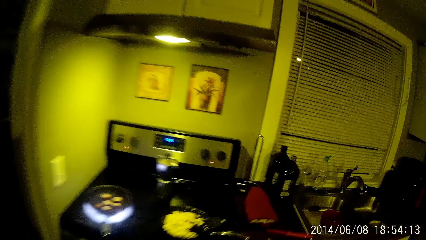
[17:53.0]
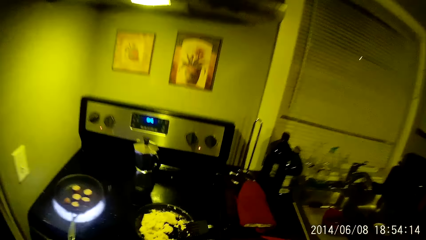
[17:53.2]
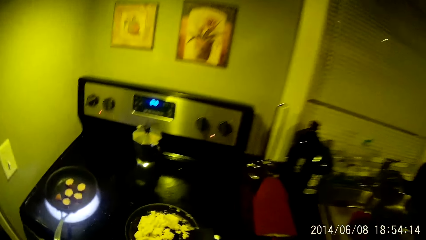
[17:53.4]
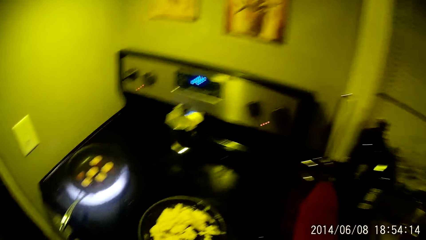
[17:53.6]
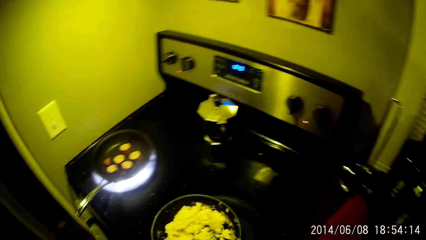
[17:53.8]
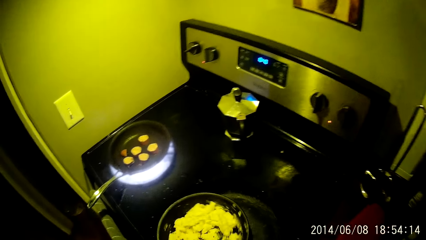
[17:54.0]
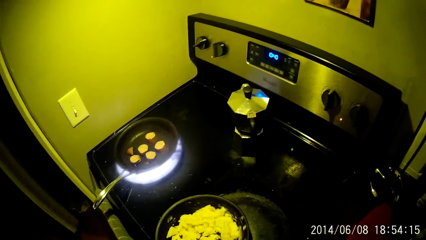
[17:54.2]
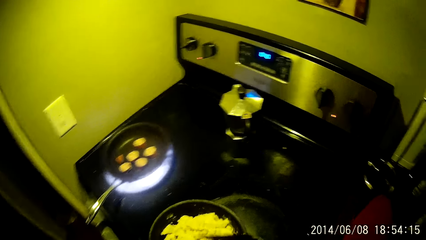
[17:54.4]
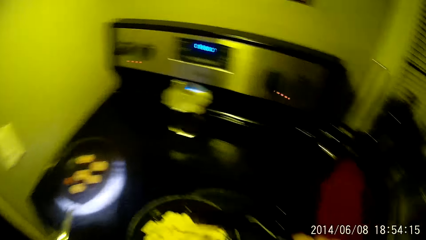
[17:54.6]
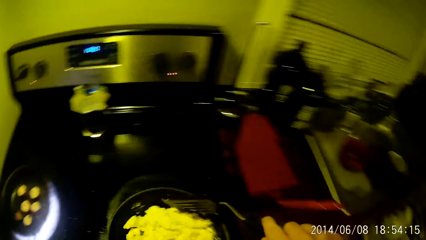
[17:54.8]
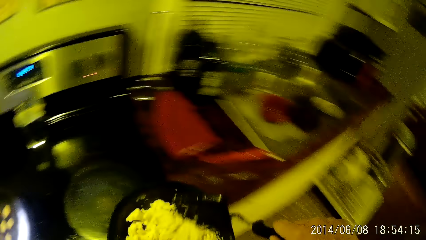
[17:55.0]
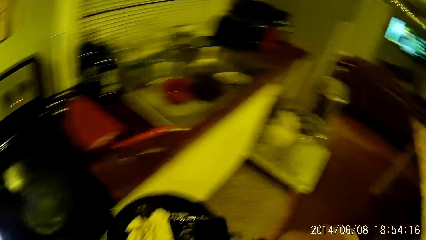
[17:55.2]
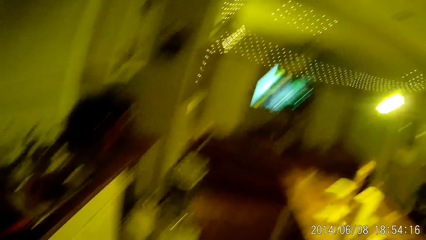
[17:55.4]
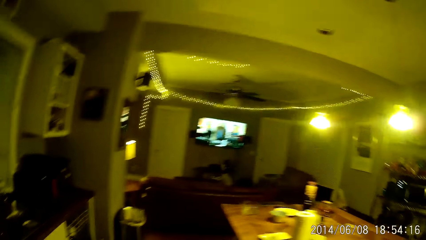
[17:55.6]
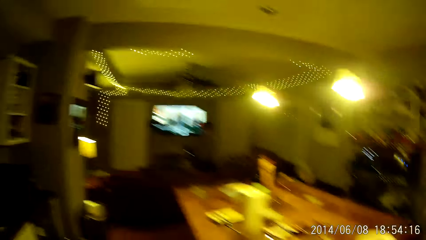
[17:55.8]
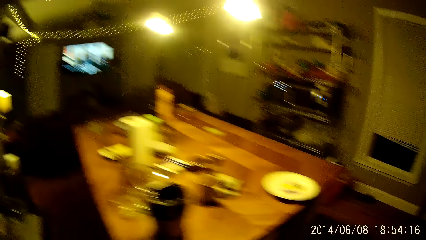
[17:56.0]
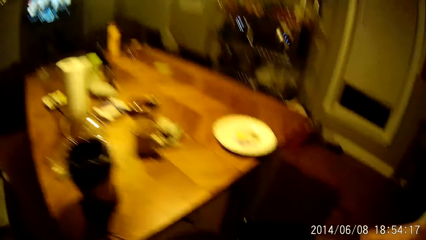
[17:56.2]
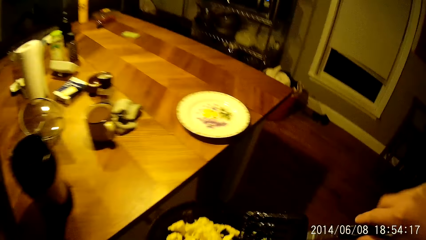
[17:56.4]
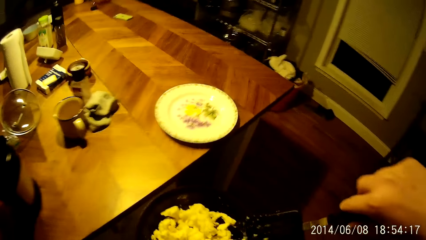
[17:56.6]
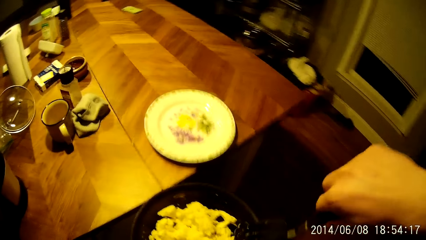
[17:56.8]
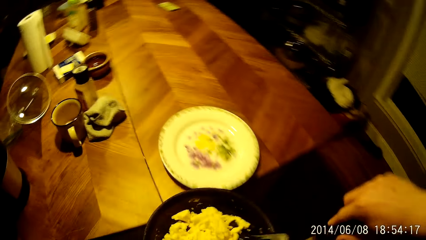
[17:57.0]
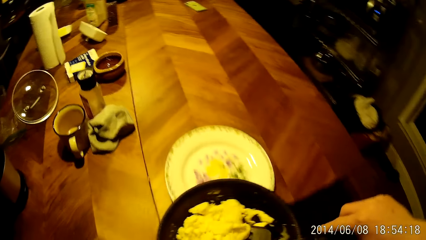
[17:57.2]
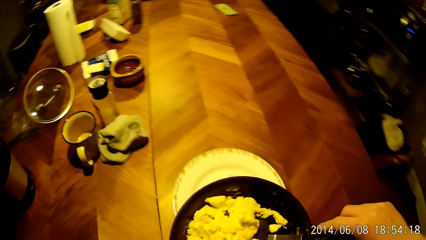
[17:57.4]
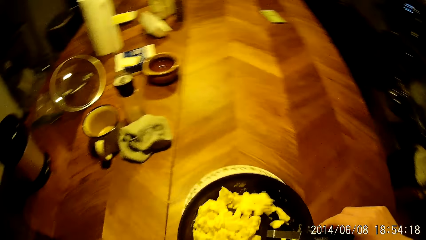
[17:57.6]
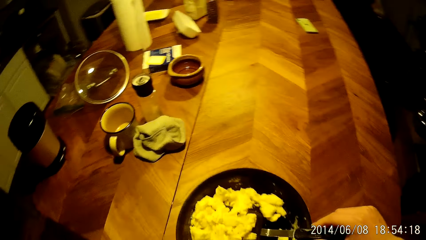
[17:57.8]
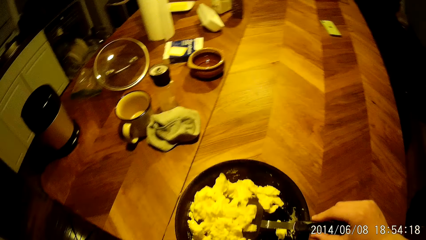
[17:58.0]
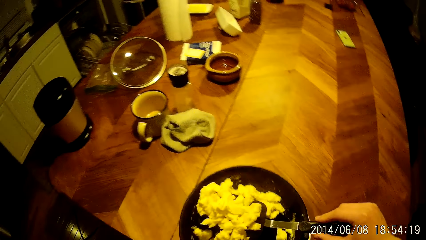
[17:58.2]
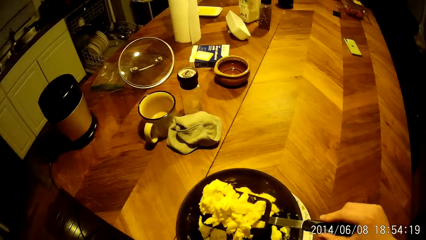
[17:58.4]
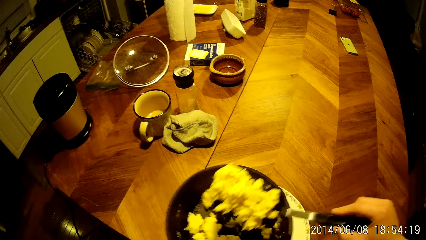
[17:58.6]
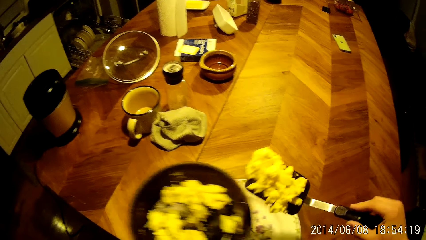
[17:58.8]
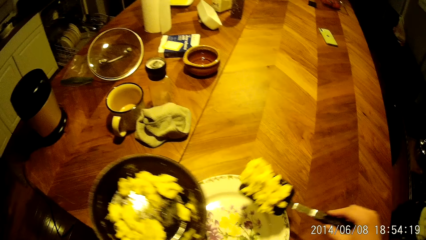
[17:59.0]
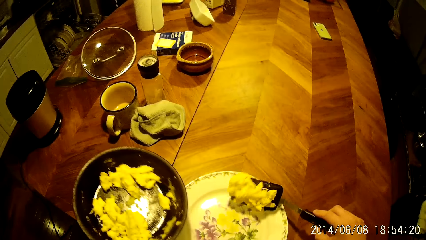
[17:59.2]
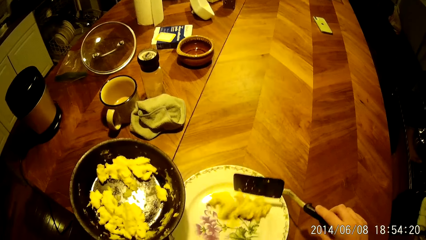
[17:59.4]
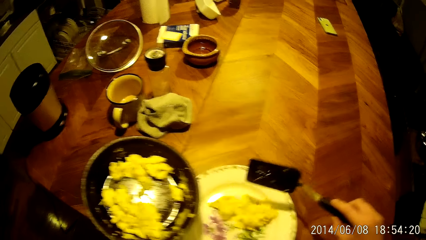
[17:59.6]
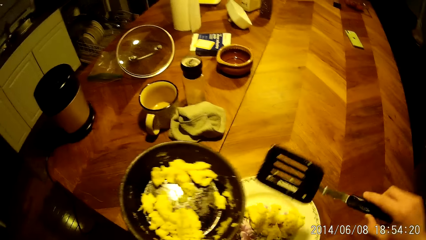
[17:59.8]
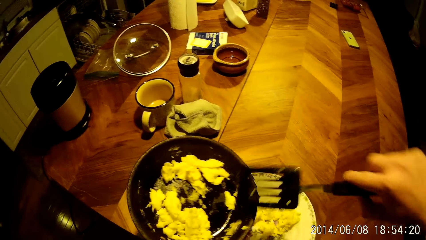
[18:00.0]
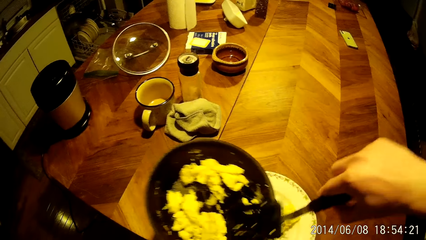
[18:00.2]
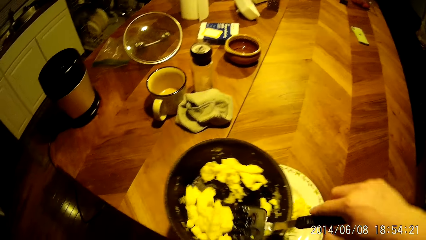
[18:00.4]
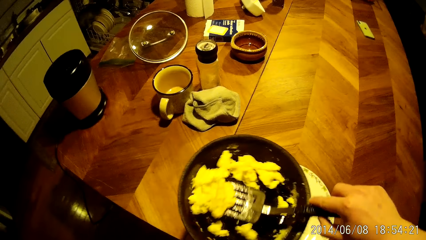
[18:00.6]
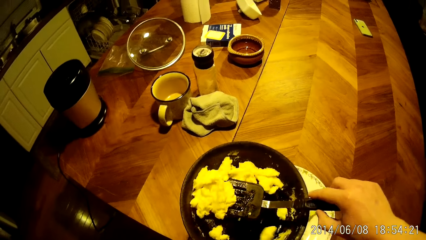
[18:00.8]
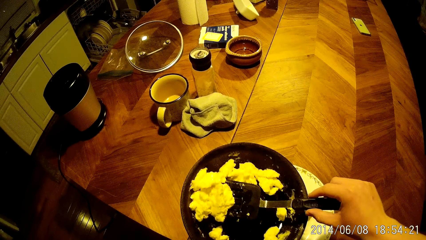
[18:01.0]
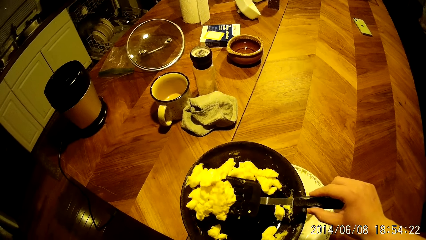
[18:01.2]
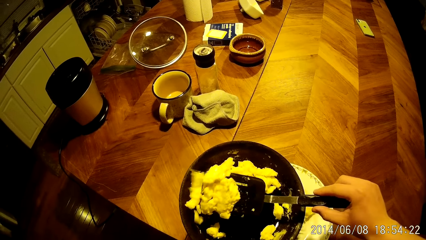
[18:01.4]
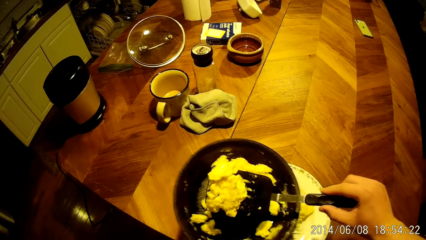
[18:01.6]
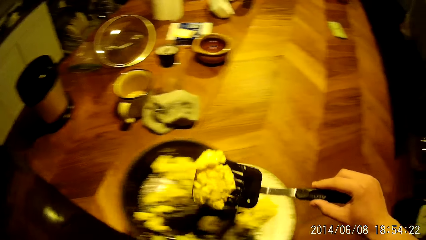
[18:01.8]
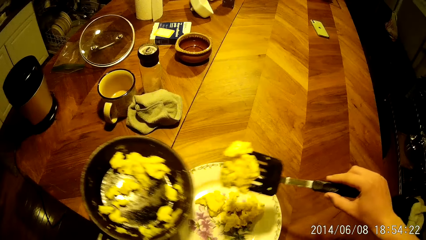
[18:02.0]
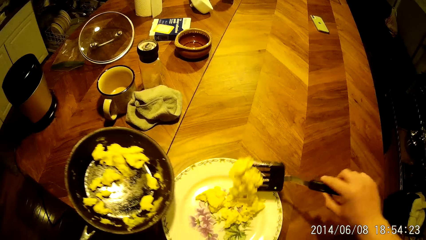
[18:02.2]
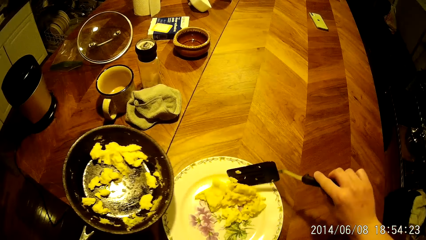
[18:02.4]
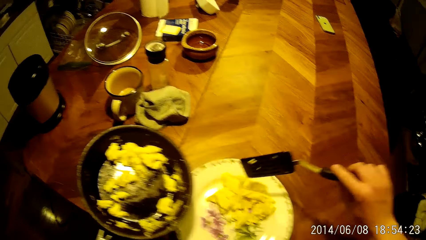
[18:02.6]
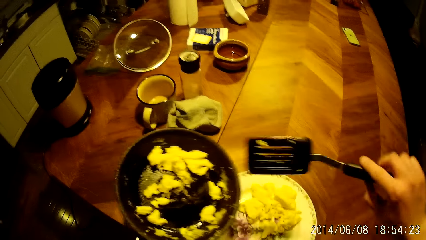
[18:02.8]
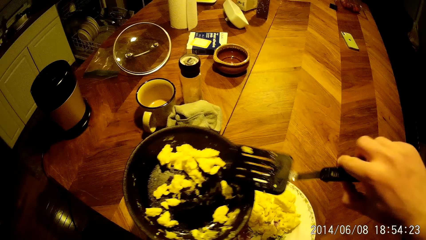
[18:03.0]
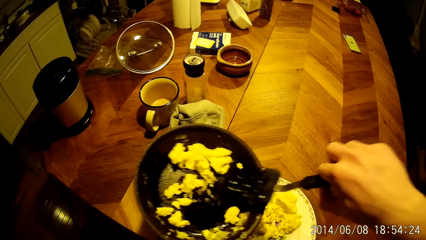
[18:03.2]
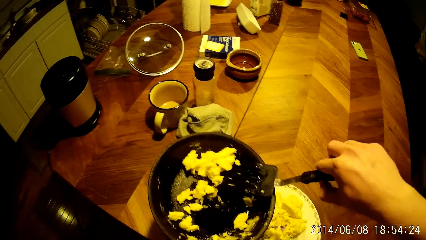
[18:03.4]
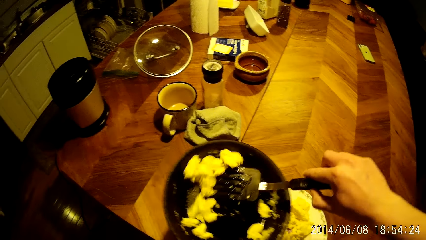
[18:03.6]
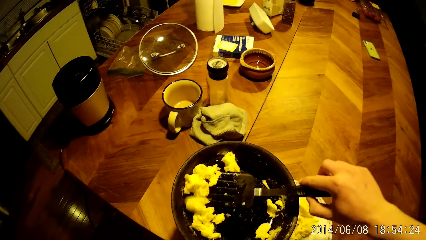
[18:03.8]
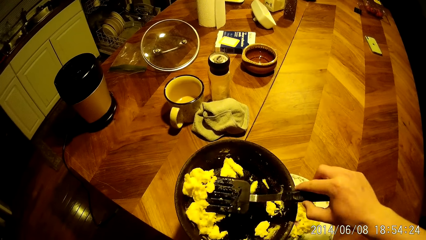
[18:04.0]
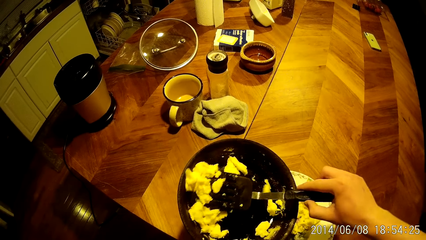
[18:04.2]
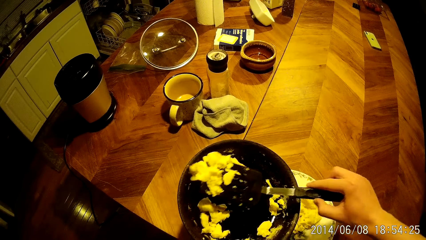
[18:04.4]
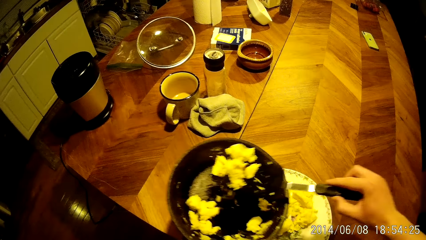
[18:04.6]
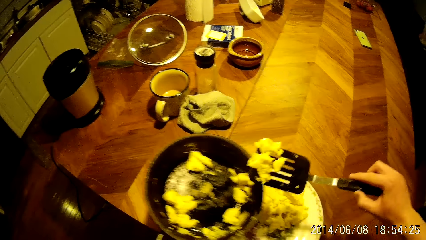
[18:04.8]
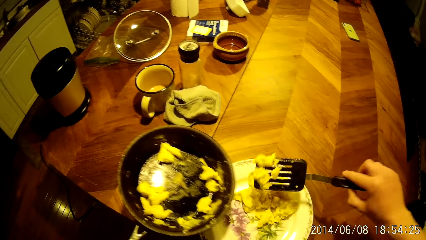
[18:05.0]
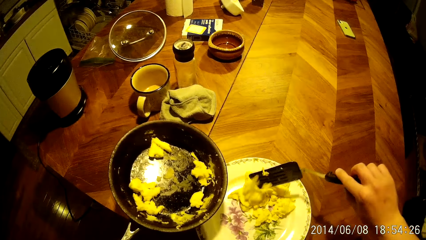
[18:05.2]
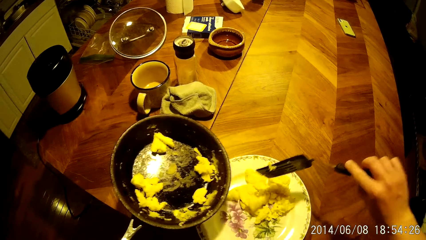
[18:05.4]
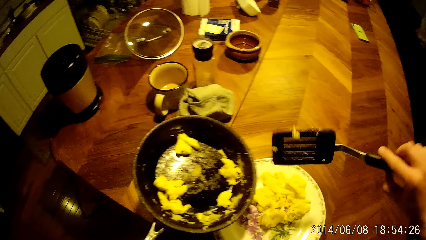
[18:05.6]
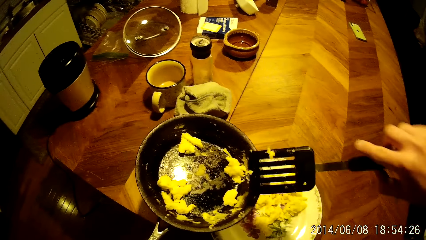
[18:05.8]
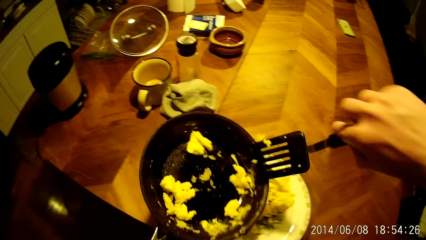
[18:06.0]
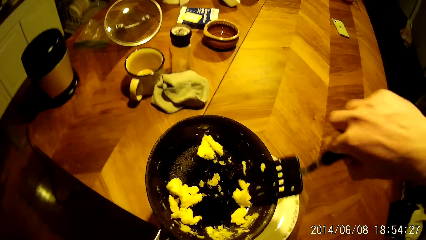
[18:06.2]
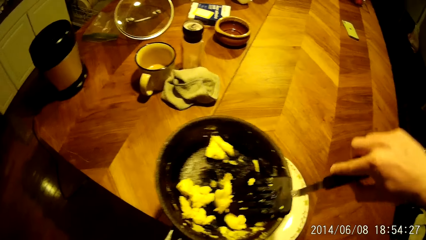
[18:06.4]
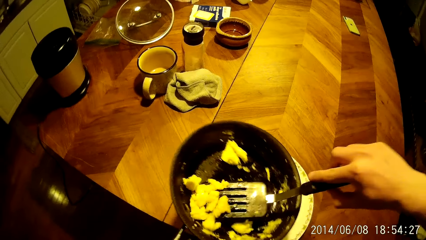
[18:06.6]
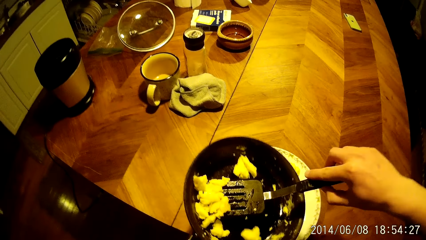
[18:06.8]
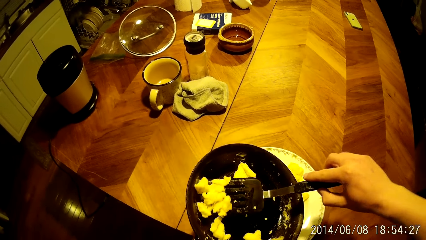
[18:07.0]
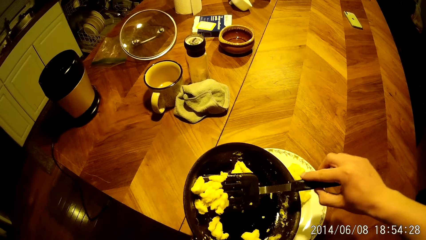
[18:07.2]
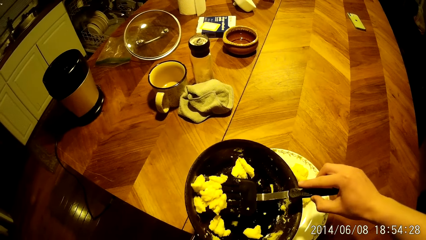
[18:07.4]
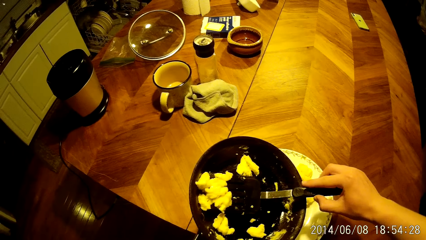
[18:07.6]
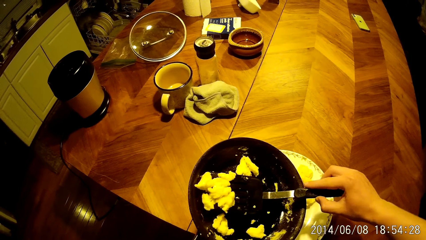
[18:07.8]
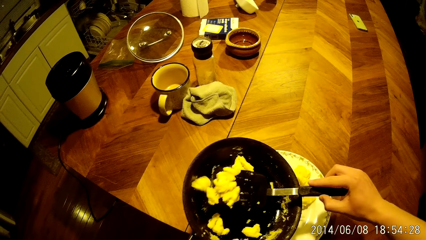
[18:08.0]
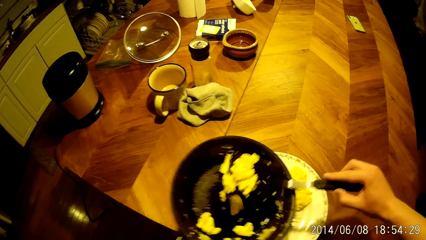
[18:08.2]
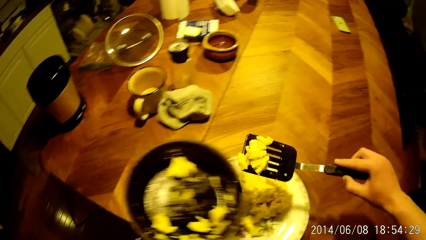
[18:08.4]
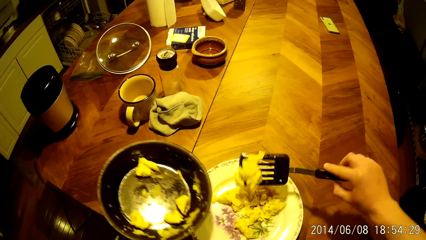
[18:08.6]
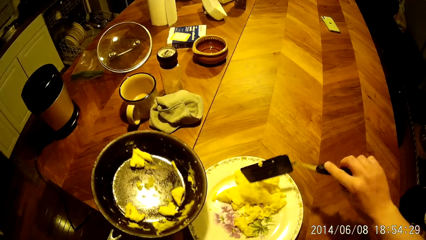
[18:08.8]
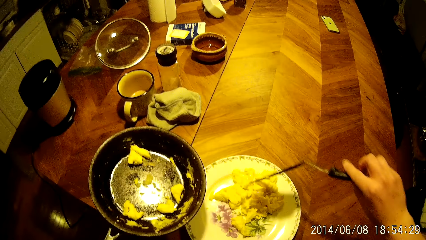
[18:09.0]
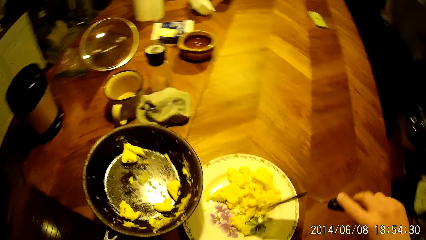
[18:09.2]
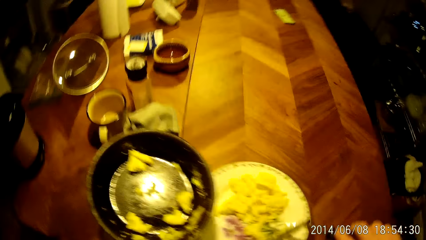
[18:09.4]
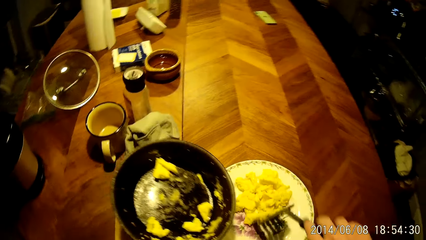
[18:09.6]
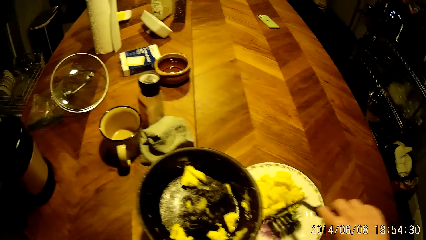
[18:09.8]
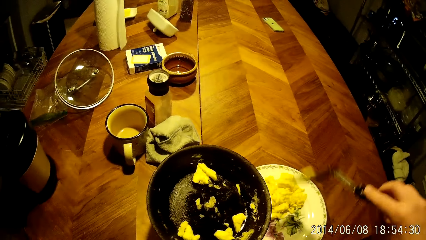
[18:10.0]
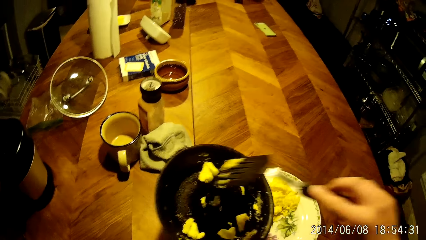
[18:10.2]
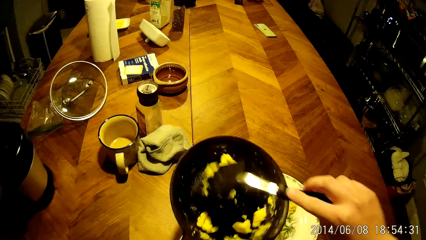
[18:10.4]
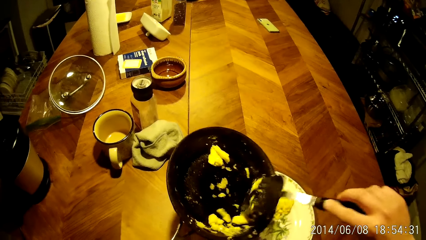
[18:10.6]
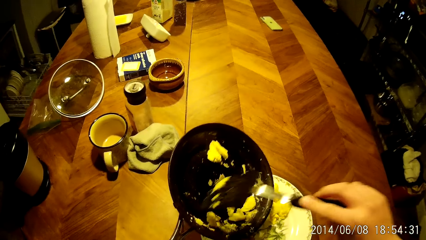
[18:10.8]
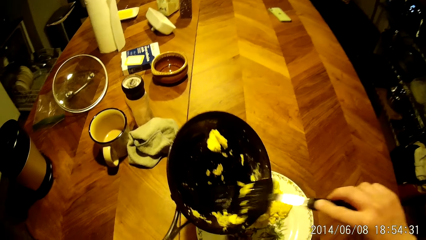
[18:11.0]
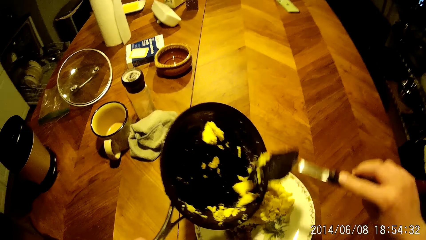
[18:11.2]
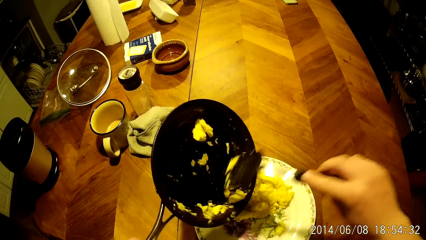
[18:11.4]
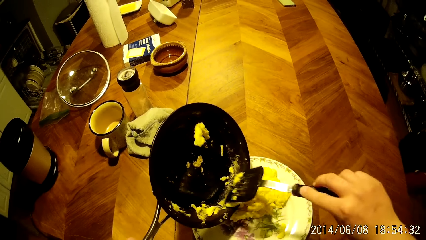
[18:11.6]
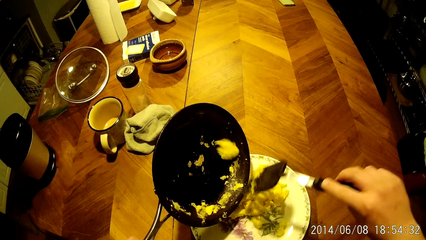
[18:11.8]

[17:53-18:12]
The camera wearer picks up the frying pan from the cooker with his left hand. He stirs the frying pan with the spatula in his right hand. He walks towards the table. He serves the omelet into the plate on the table with his right hand.
